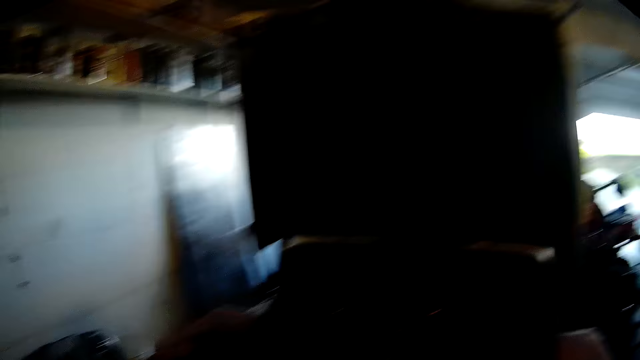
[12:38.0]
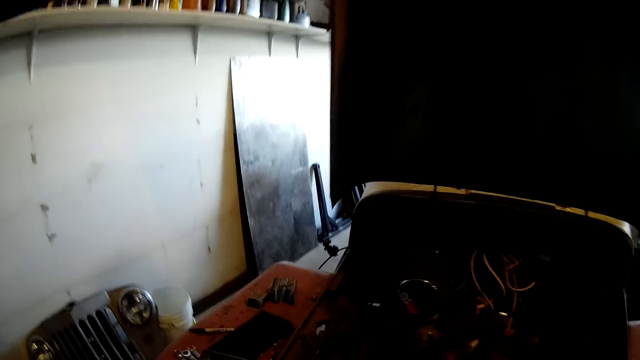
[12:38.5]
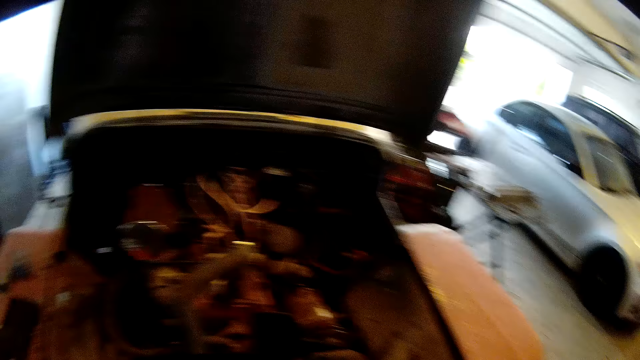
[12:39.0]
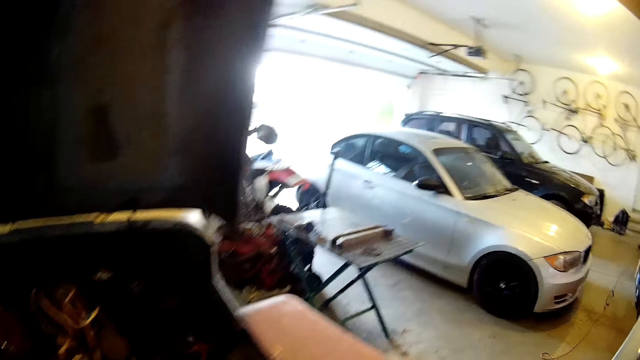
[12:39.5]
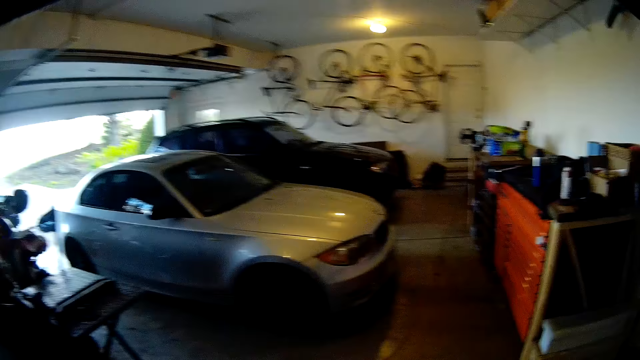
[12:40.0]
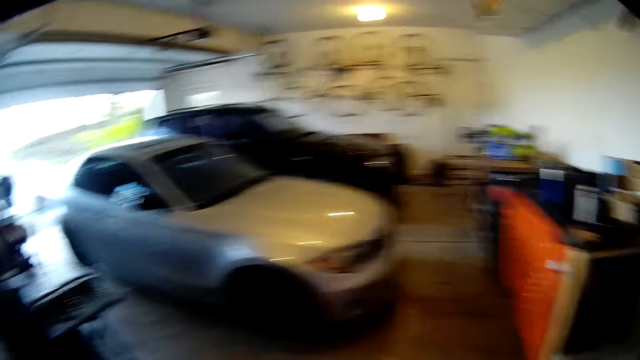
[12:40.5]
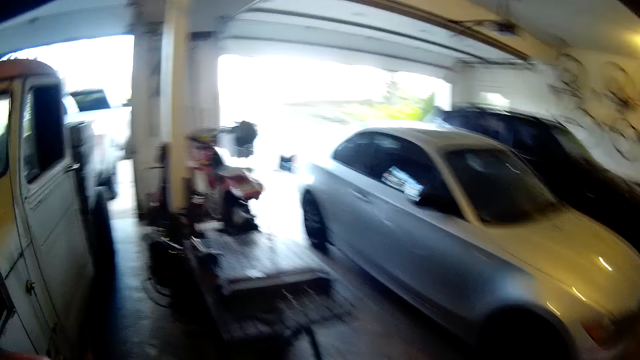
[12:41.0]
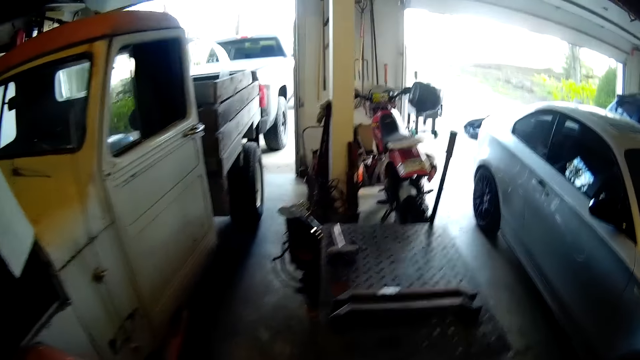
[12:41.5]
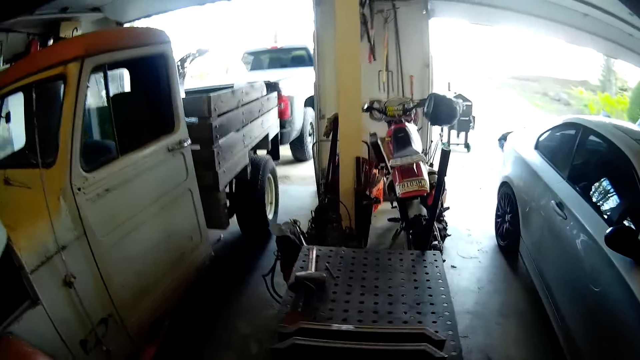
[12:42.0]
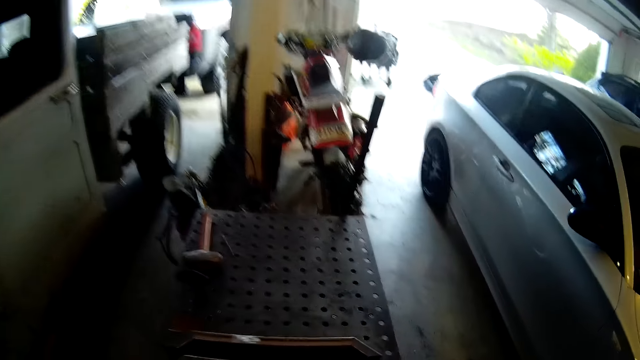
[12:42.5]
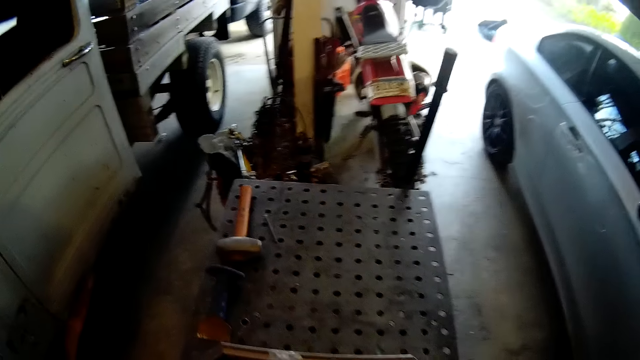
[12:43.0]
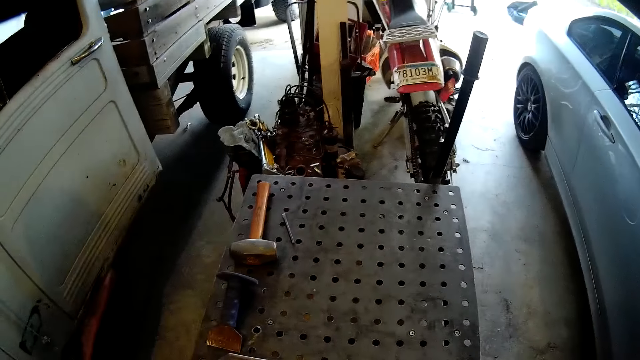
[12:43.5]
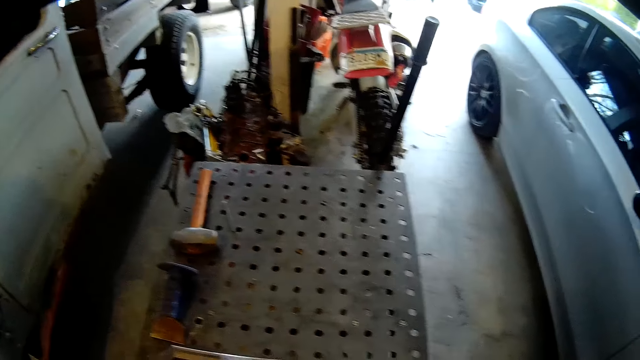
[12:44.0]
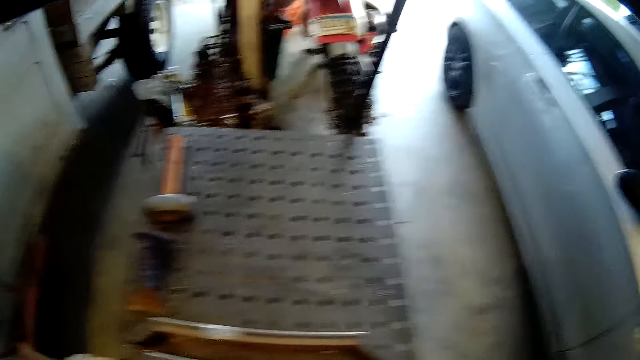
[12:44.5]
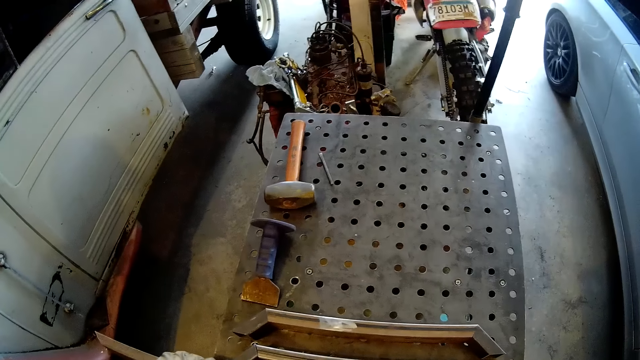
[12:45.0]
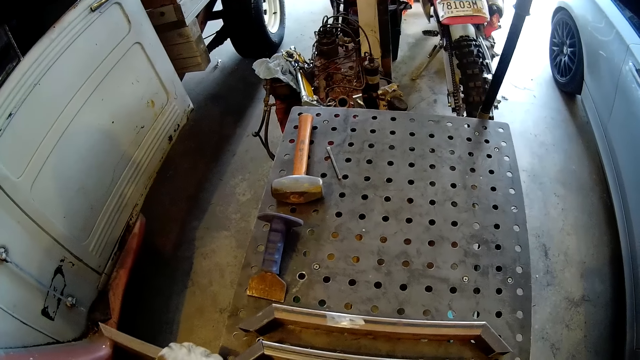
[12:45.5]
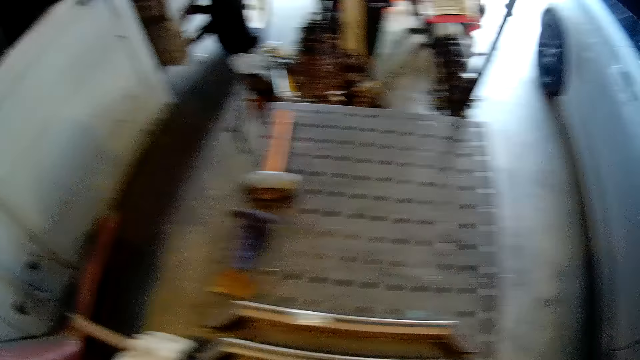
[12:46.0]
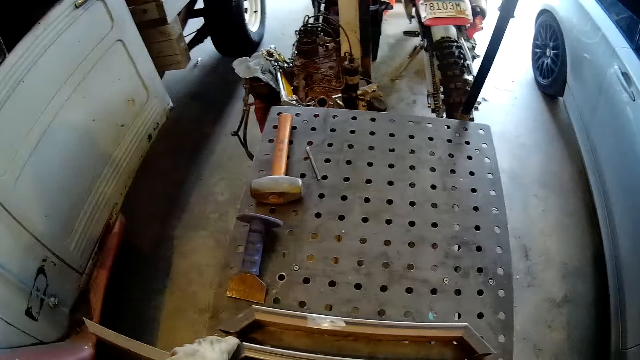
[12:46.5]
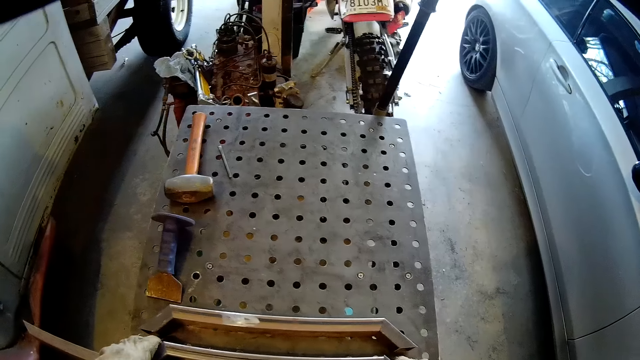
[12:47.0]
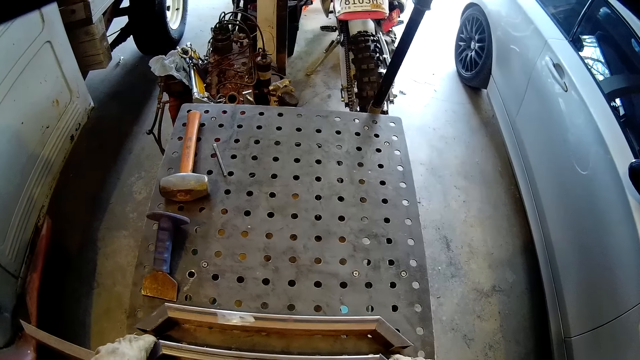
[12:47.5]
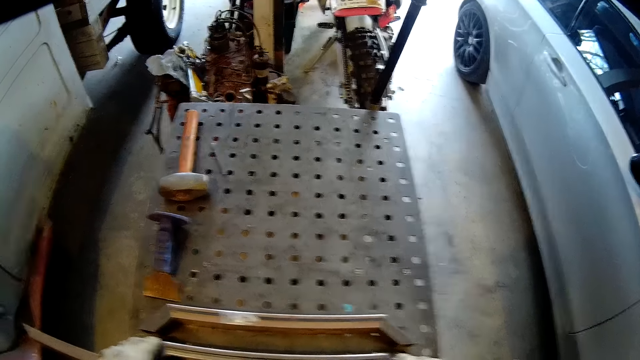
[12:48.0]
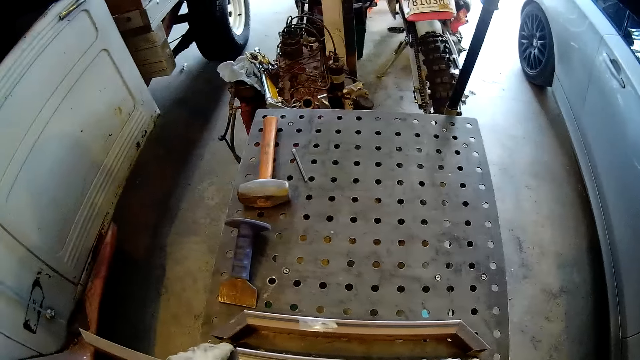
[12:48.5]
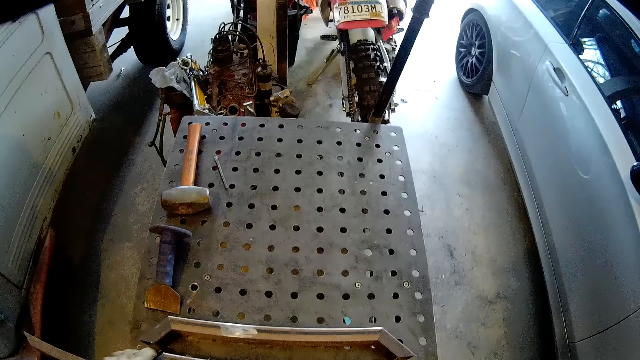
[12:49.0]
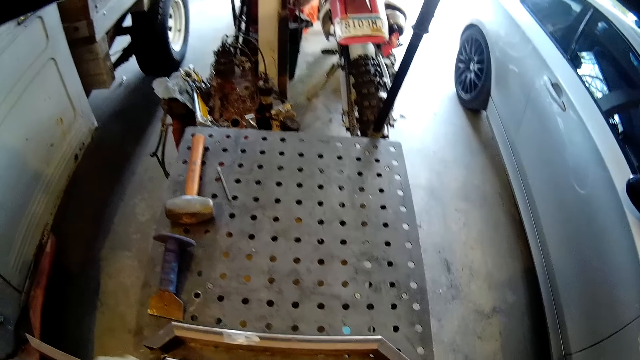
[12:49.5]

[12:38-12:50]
The camera wearer moves around the room. They place the iron rod on the table with both hands. They fix the rod to a stand.

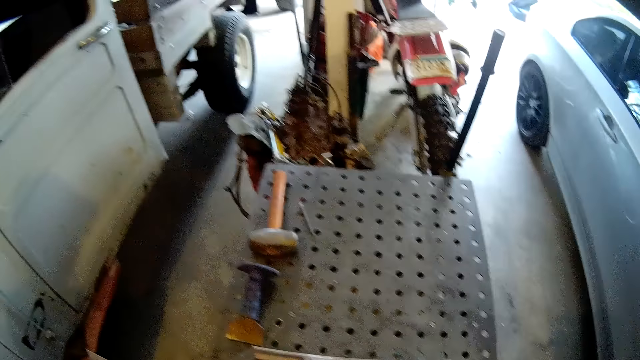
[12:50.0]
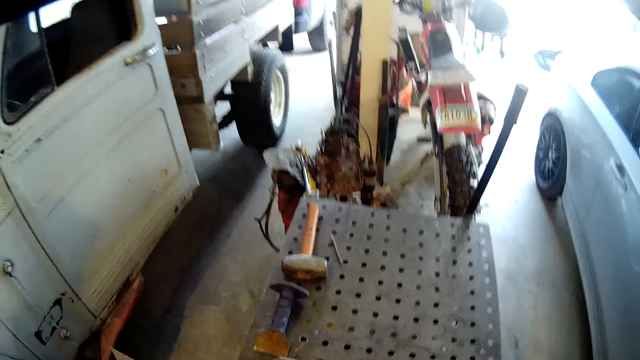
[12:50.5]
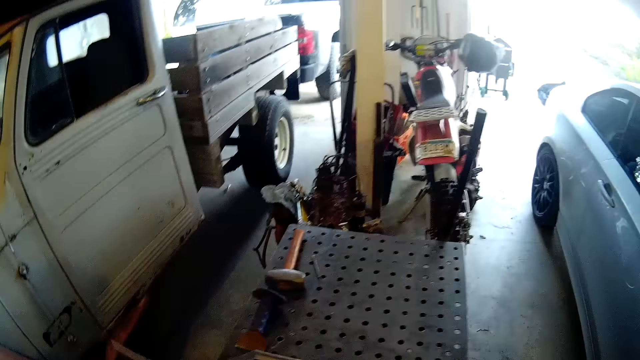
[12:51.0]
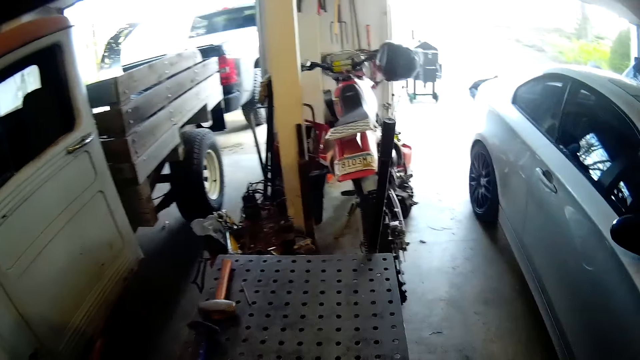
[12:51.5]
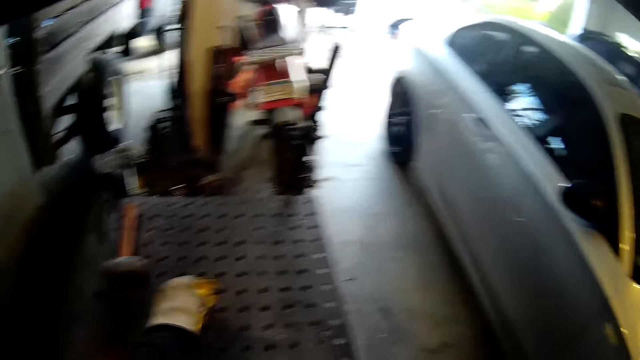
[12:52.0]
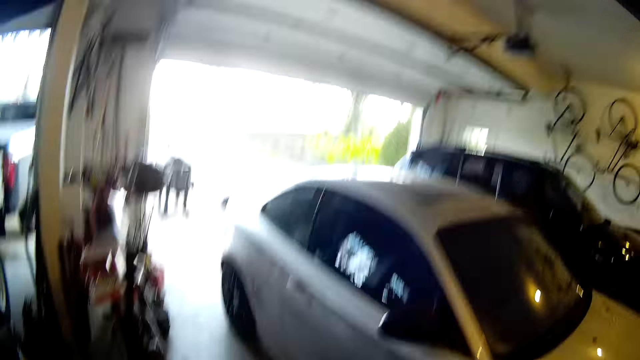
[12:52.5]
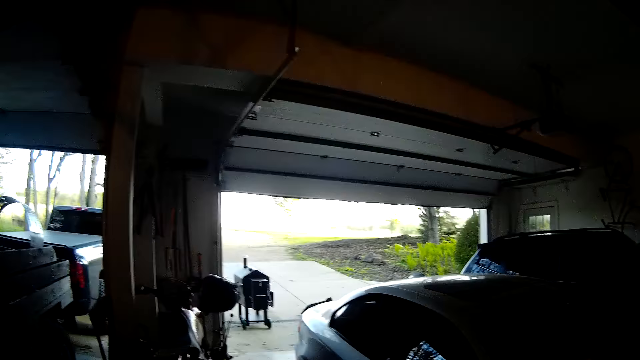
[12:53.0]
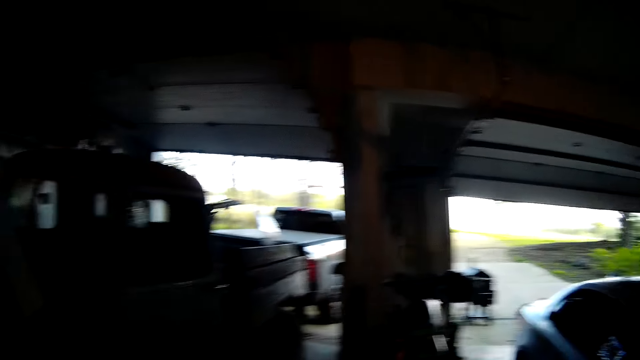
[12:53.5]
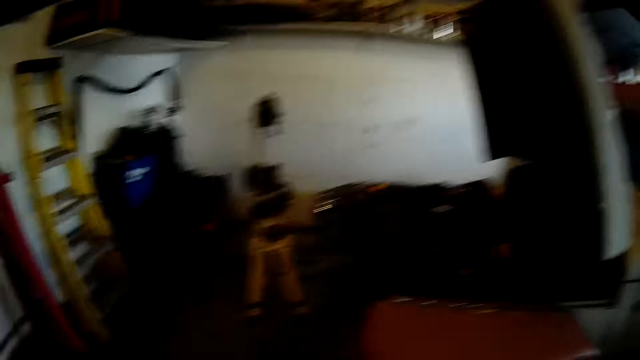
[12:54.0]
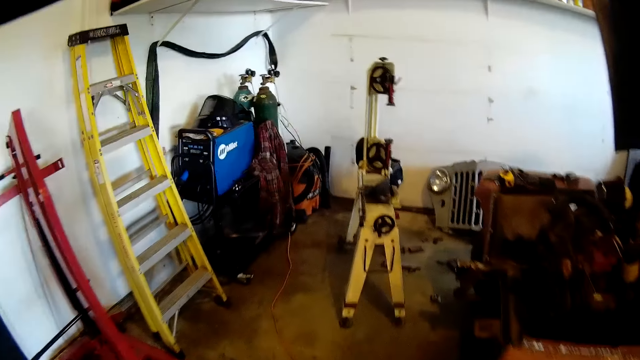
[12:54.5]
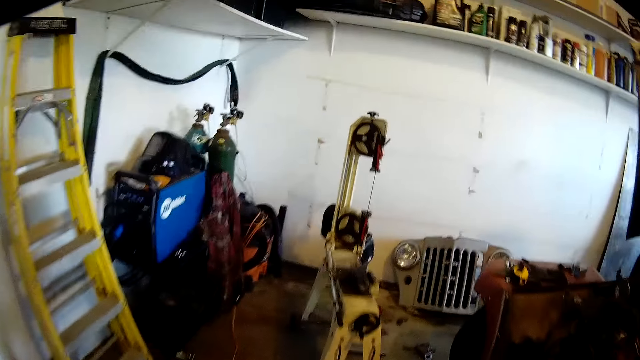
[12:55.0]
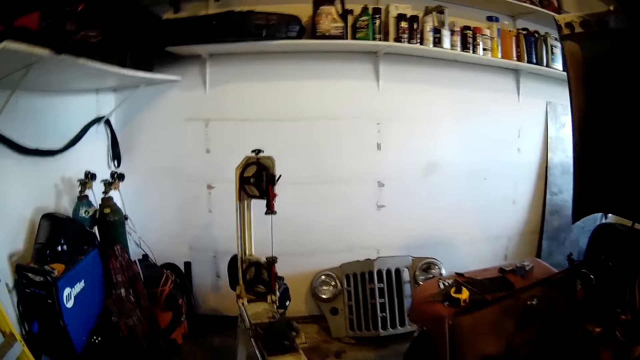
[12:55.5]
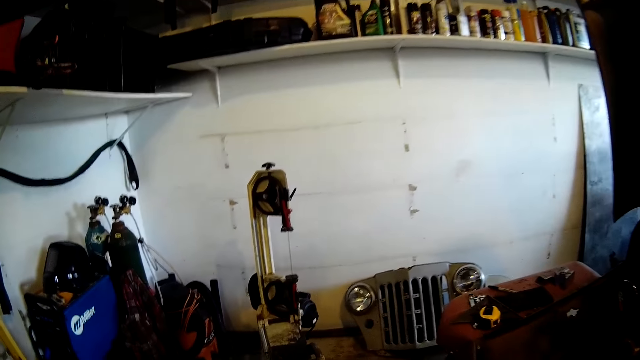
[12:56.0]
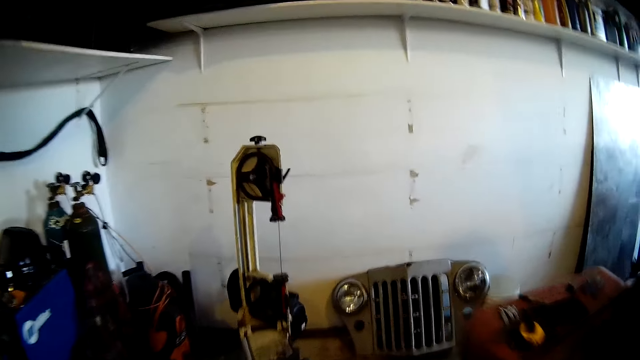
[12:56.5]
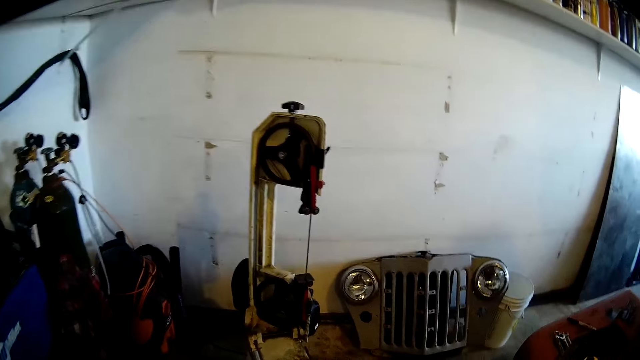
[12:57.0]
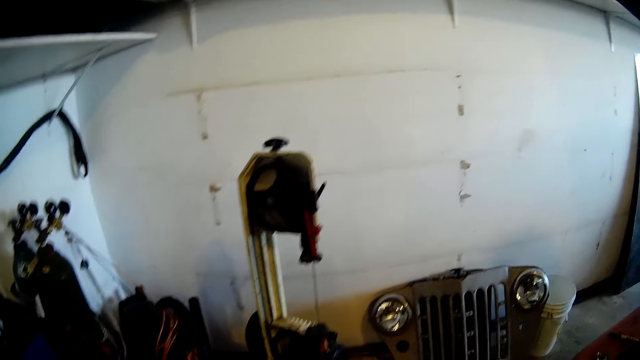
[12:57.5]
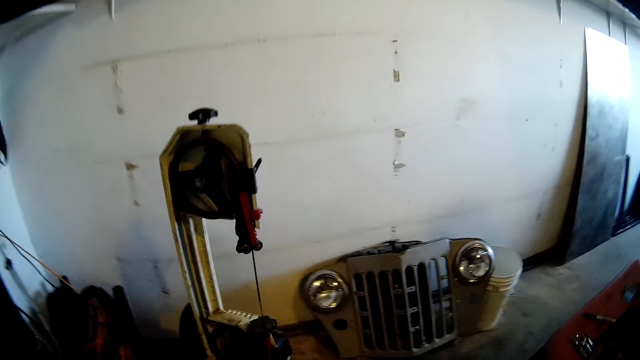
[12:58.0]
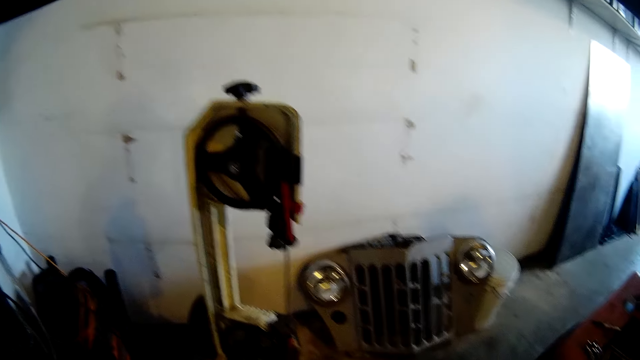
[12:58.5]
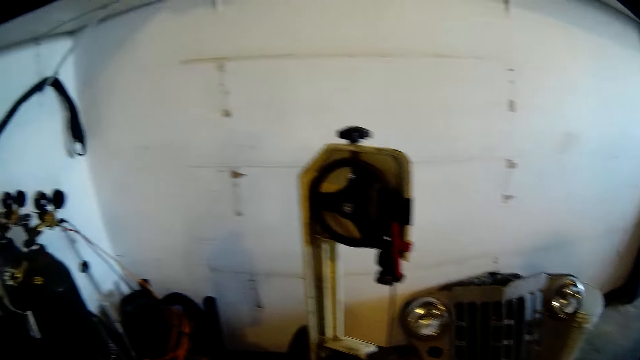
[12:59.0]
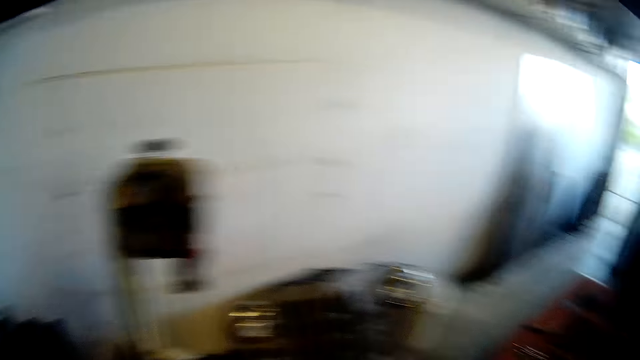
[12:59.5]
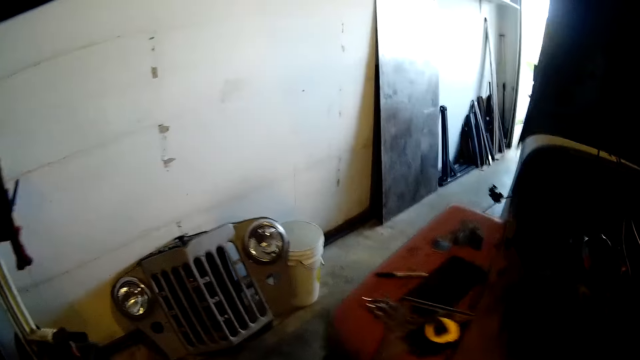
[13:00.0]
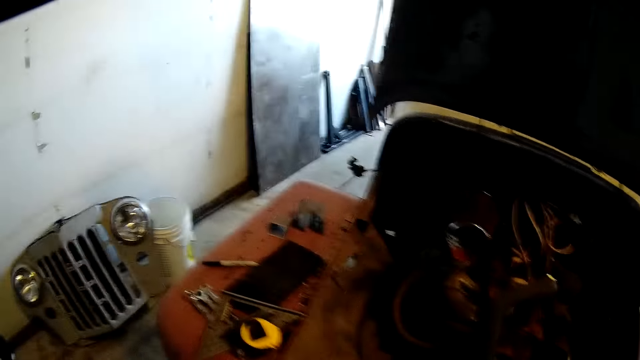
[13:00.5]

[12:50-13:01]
The camera wearer drops the tape measure or a file on the stand. They walk towards the table saw.
